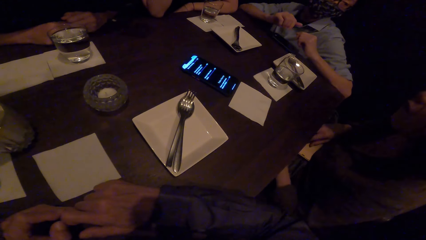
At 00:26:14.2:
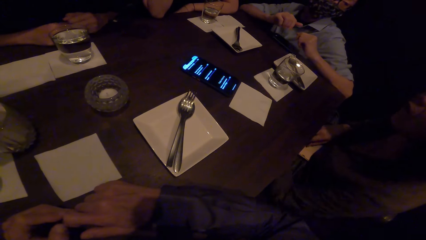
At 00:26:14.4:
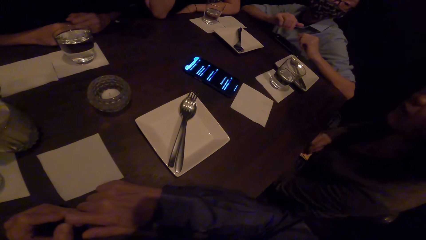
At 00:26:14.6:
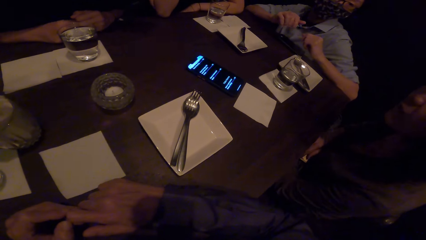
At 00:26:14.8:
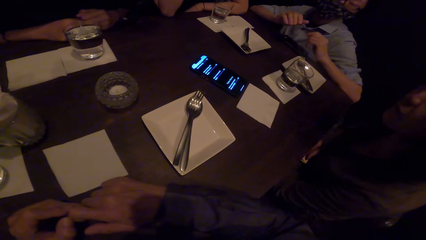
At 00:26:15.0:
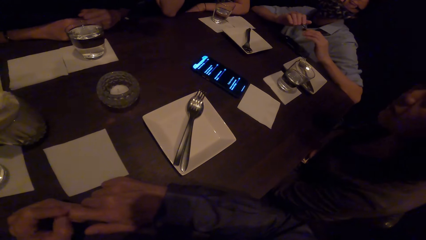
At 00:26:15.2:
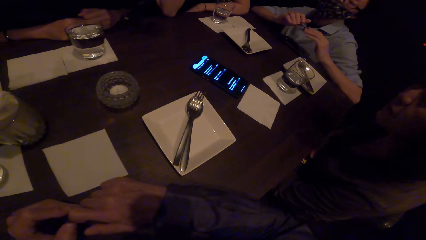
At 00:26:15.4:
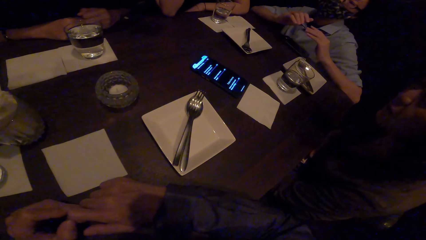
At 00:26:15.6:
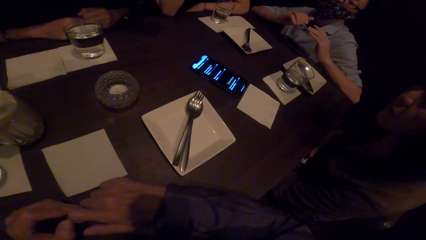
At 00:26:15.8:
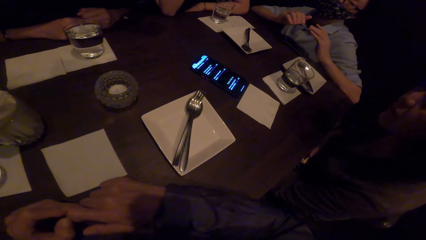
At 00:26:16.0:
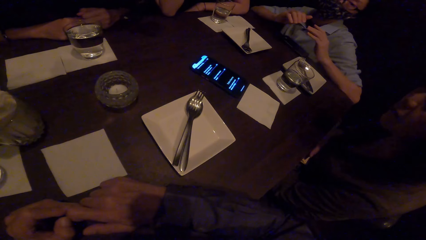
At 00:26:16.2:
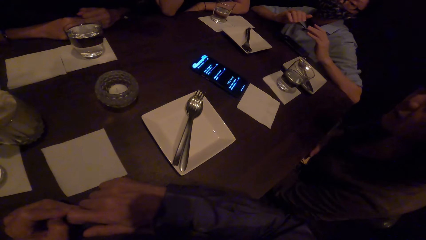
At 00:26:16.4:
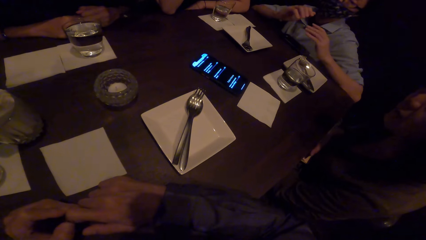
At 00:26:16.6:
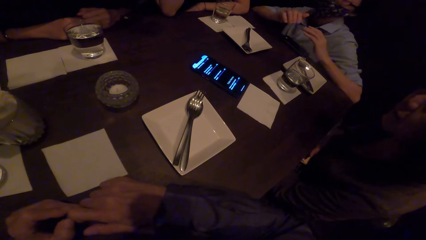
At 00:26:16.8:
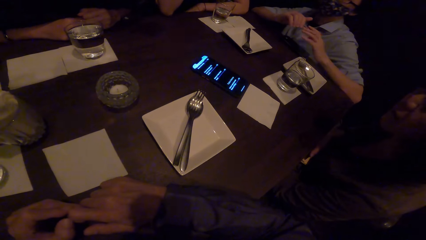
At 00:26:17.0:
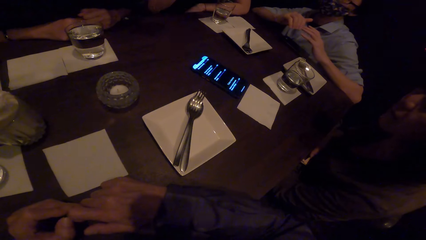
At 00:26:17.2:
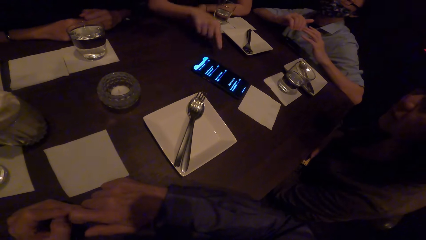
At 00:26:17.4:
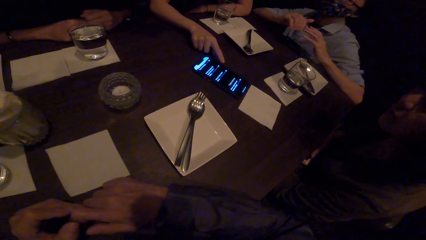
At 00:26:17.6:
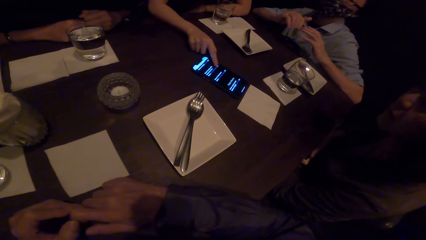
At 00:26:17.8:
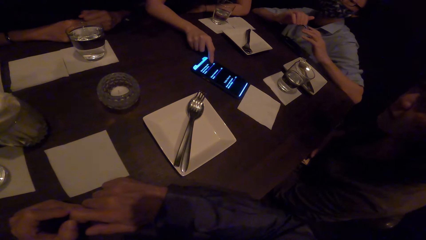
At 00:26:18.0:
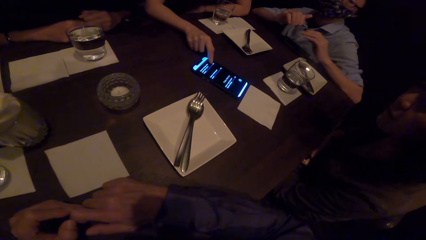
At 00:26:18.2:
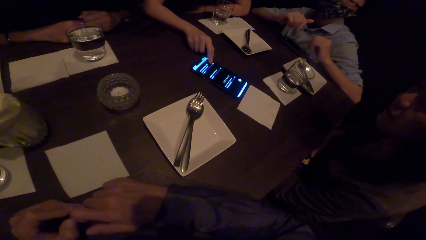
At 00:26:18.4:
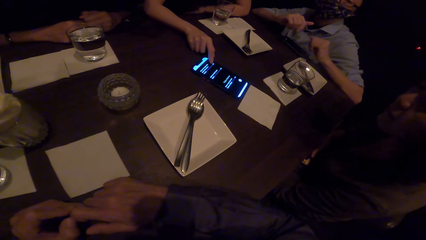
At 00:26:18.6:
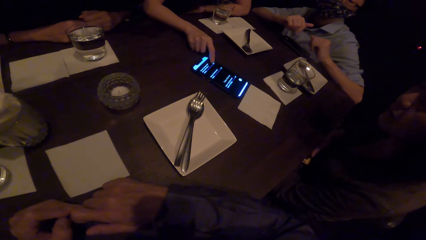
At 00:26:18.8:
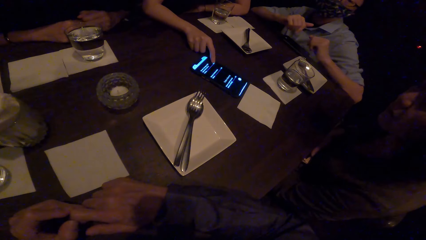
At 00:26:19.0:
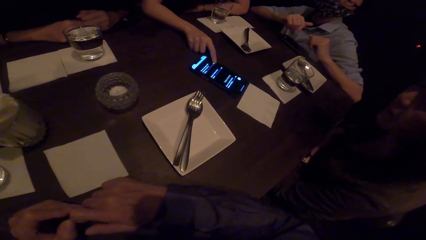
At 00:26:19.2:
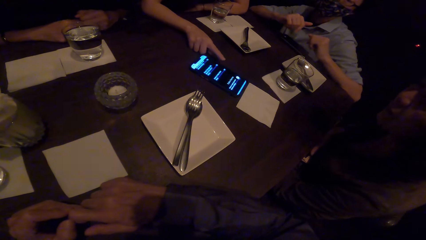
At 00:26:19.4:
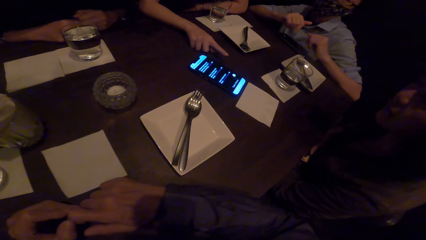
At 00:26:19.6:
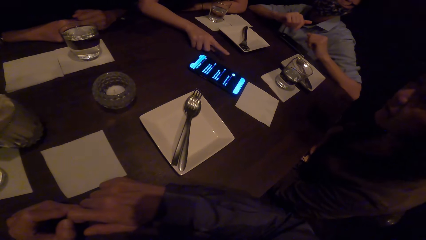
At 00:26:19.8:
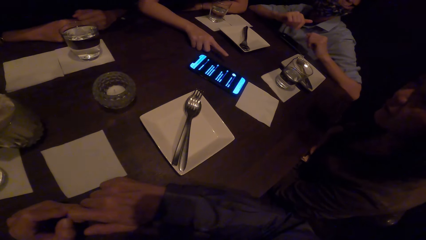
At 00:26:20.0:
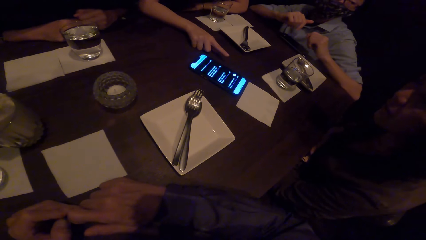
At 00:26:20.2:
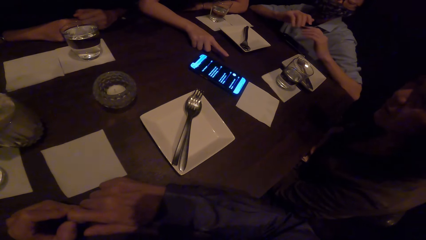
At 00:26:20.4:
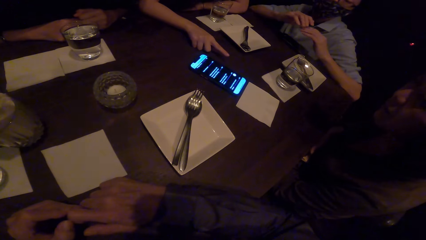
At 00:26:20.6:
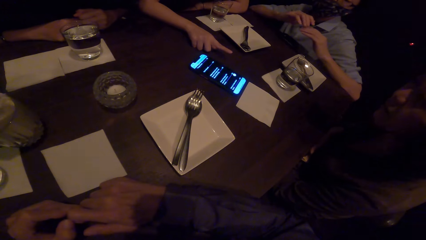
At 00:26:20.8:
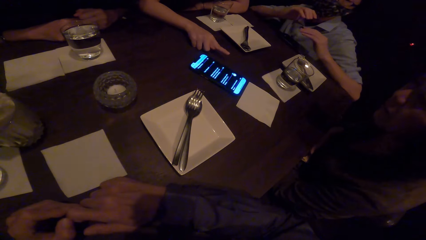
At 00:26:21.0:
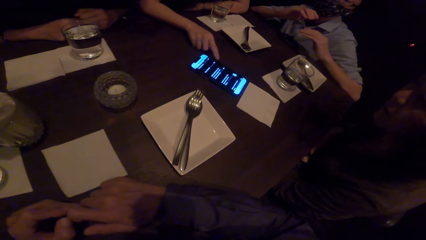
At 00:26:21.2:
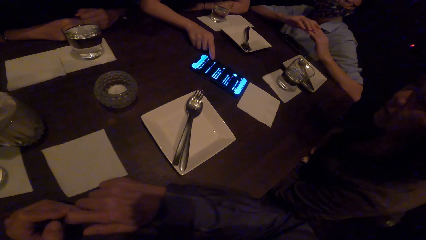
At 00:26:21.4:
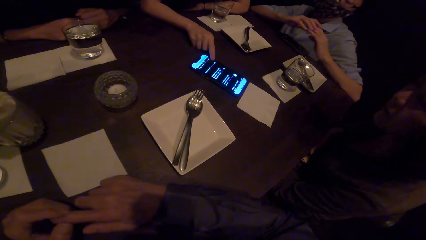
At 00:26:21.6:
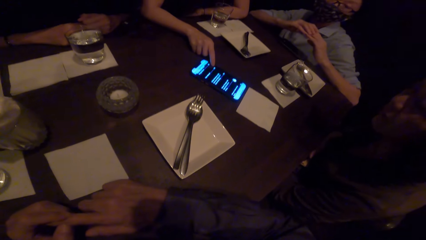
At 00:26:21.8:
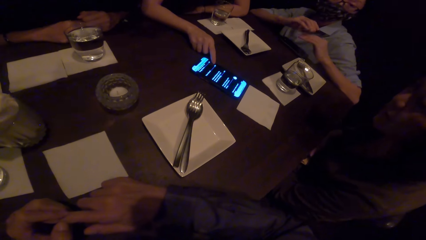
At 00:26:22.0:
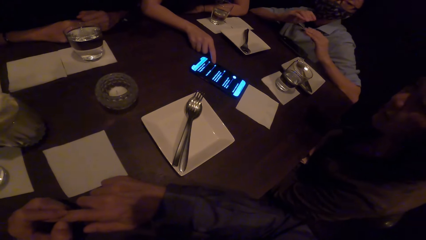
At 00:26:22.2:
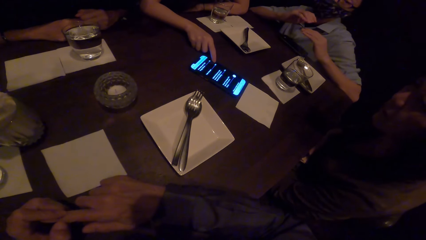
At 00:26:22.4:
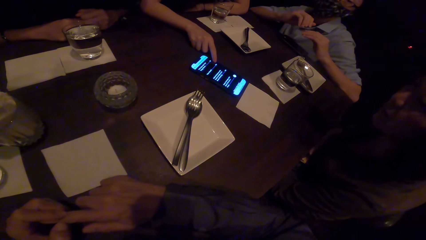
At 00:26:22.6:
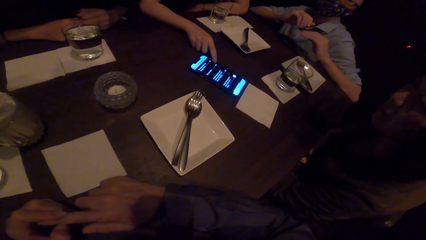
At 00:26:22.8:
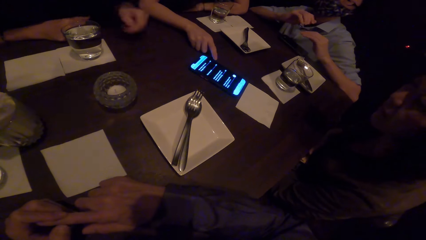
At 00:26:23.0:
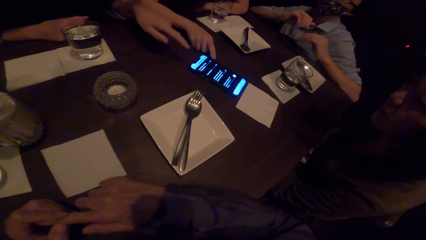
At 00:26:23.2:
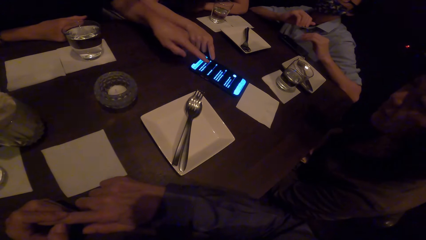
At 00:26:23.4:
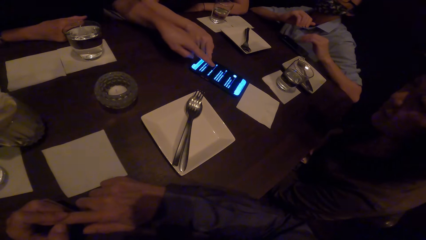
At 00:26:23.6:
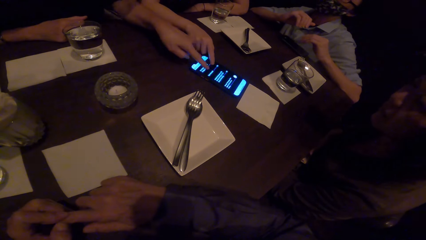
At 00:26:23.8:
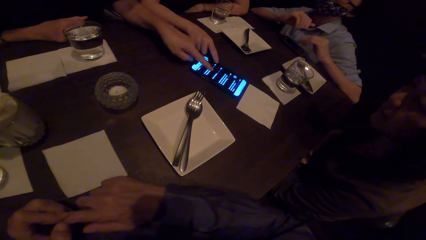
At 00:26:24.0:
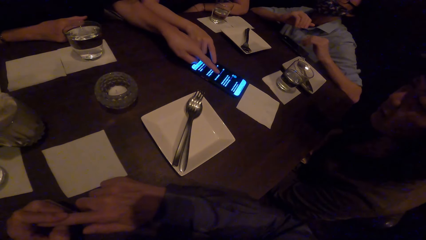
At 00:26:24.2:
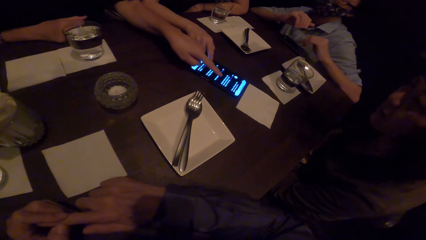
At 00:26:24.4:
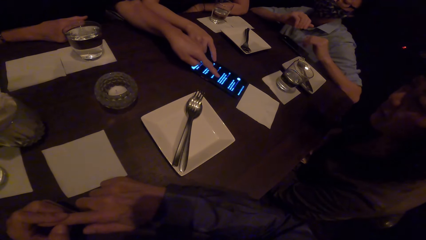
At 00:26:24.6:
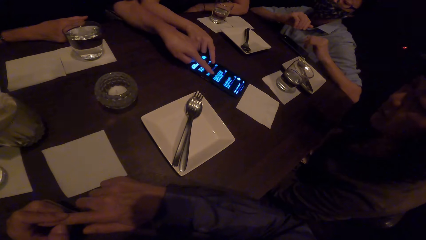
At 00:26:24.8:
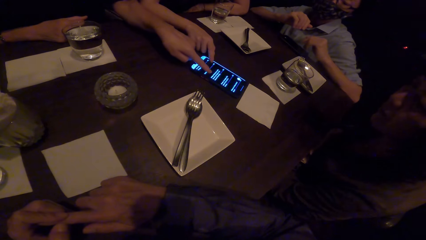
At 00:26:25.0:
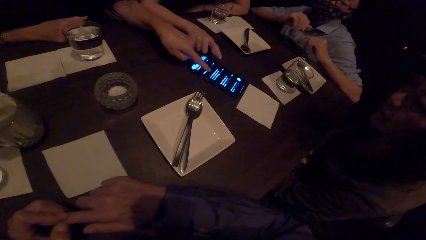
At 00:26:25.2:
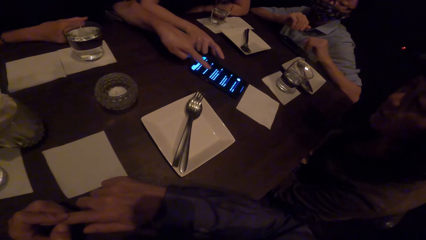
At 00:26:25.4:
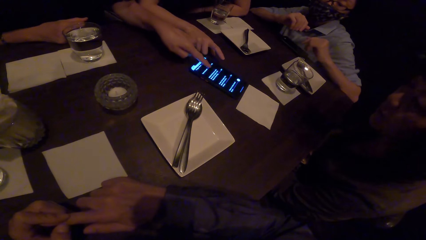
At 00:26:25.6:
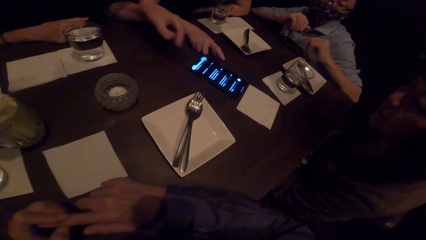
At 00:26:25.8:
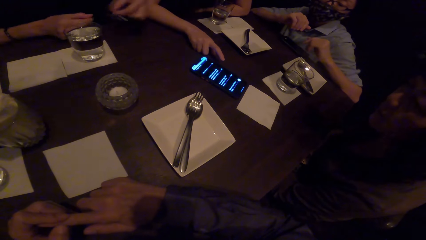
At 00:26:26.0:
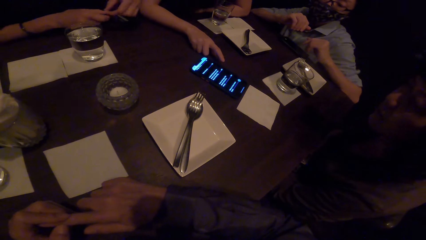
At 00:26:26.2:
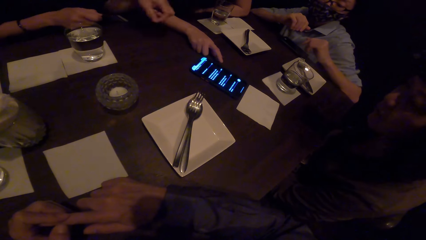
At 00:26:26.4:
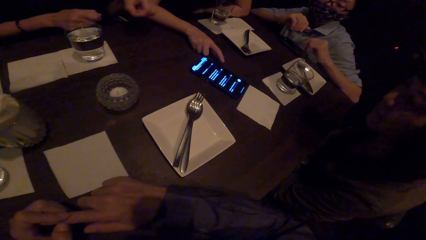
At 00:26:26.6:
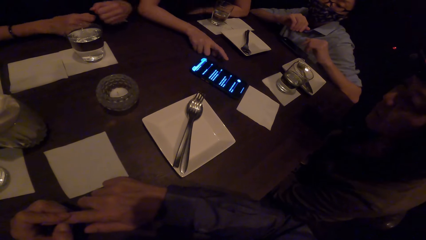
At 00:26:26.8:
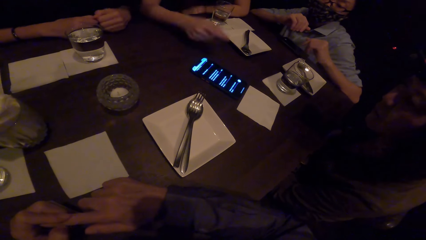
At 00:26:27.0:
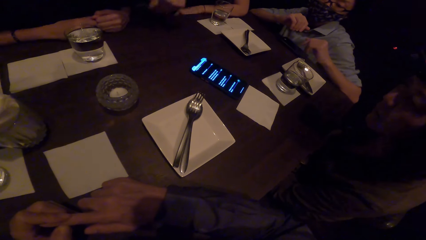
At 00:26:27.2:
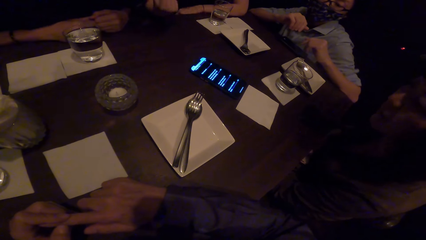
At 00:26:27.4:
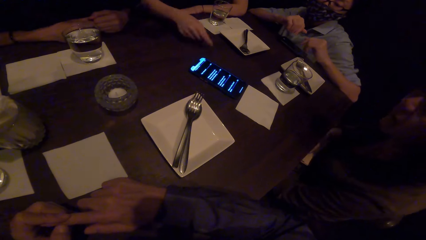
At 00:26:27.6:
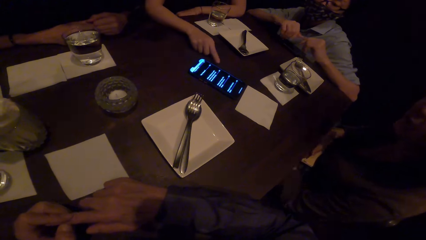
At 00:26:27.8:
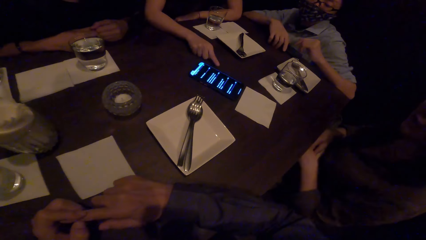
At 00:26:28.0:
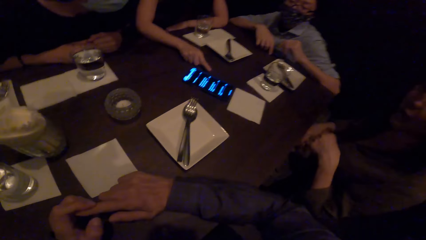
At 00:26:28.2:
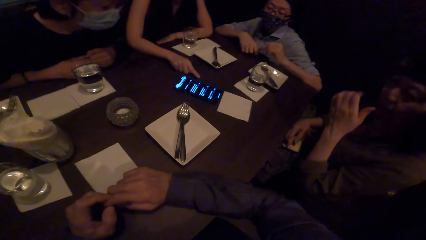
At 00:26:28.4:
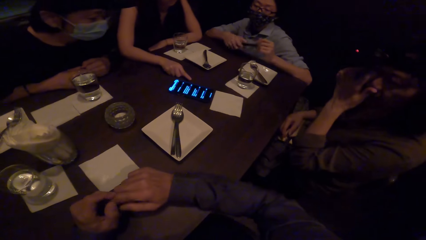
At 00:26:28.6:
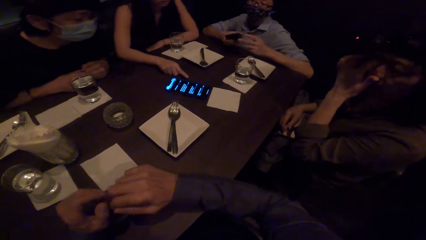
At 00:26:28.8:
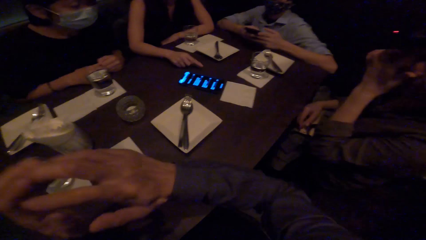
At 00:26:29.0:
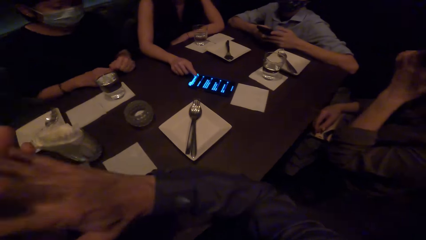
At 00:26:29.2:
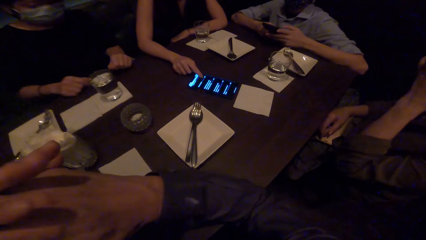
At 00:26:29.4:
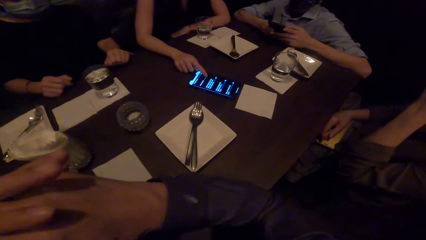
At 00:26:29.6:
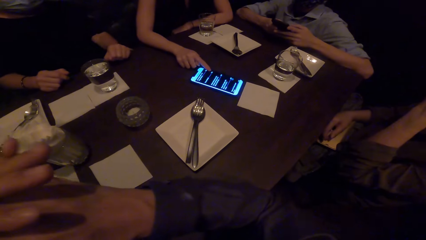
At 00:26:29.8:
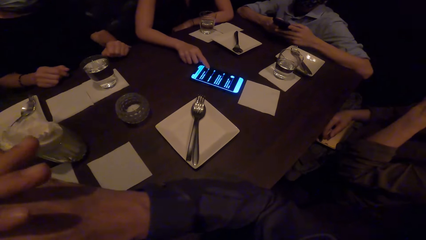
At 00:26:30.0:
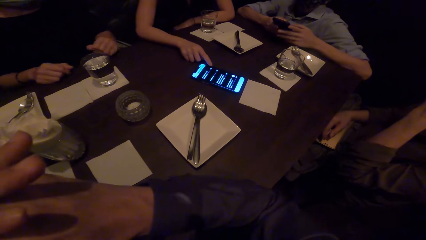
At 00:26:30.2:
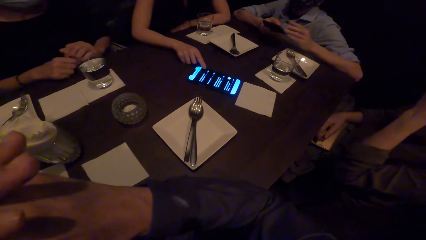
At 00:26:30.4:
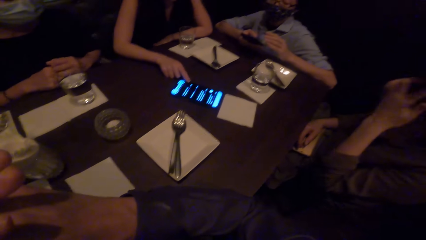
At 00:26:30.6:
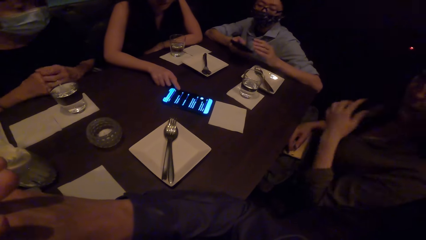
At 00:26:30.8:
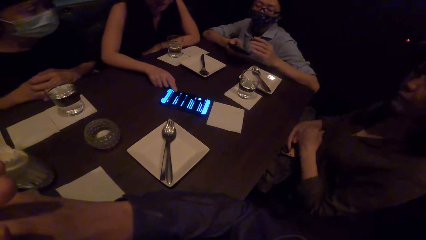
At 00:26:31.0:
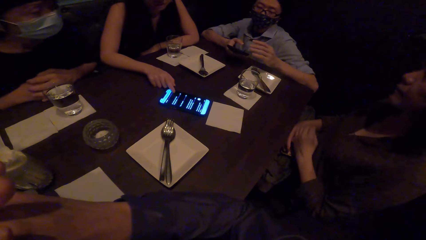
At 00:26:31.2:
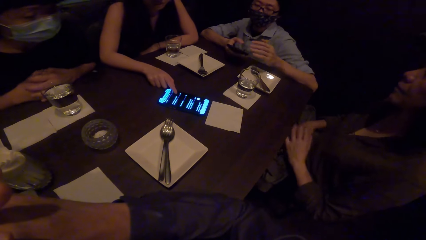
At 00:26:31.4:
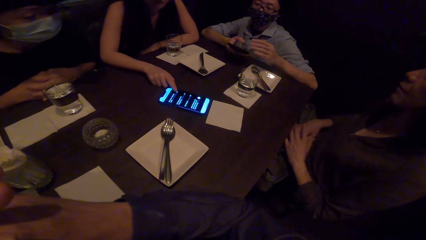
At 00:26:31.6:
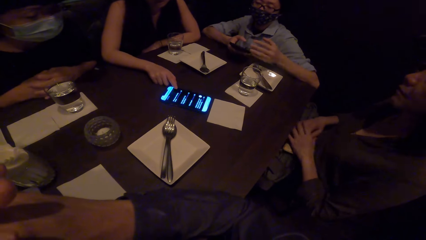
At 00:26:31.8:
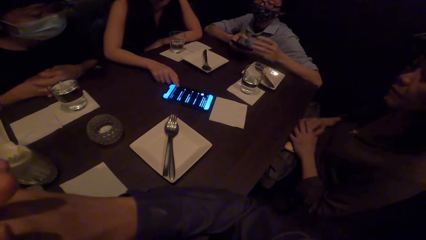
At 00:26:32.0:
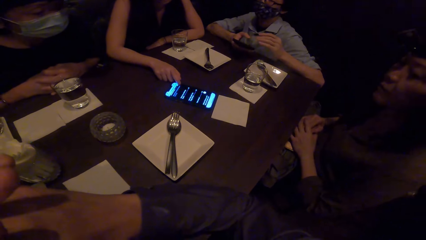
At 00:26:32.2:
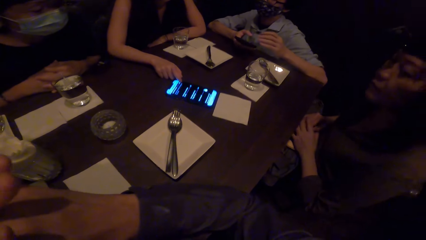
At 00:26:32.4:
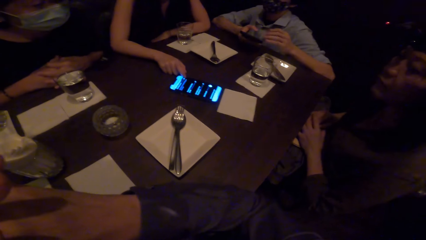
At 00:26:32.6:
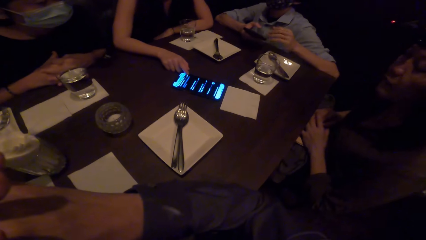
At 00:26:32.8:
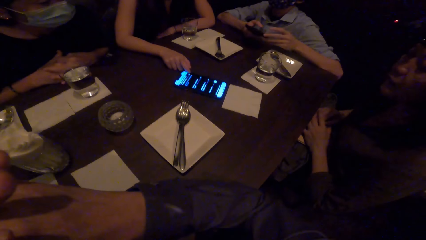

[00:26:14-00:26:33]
A man gestures and converses. A lady operates the phone on the table. Another lady operates the phone on the table. The second lady wipes her finger and stares on the table. A third lady does hand movement. The third lady wipes her face with her hand. The camera wearer holds hands together. The man operates the phone in his hands. The first lady operates the phone. The man gestures and converses.
